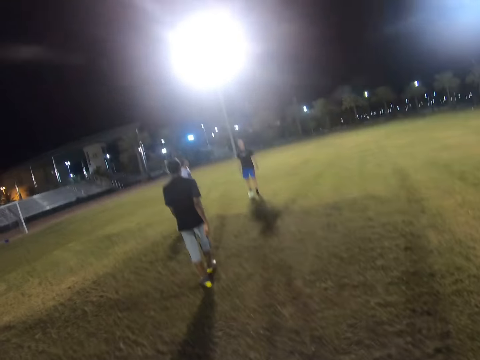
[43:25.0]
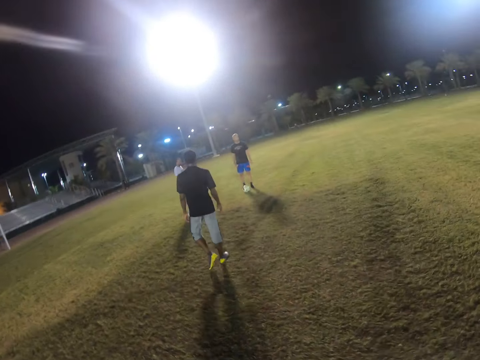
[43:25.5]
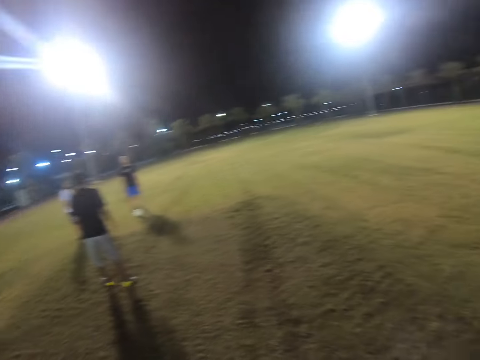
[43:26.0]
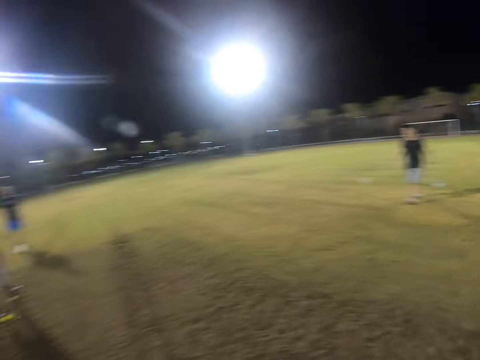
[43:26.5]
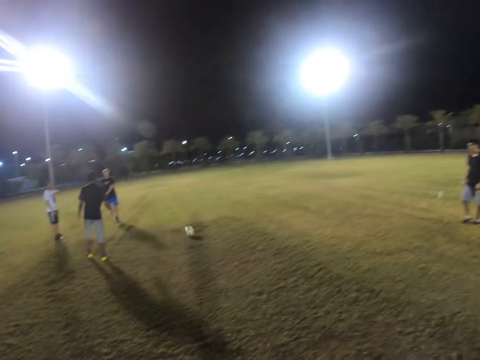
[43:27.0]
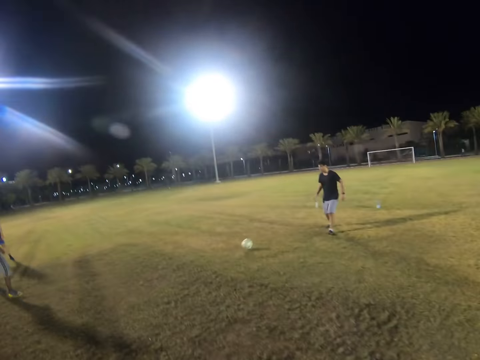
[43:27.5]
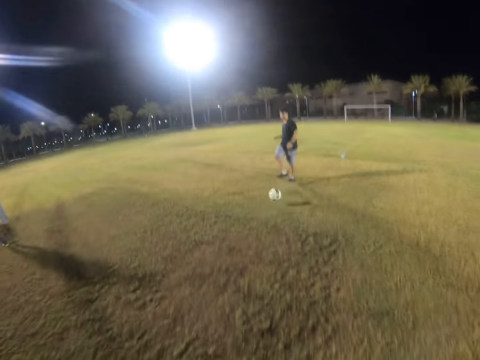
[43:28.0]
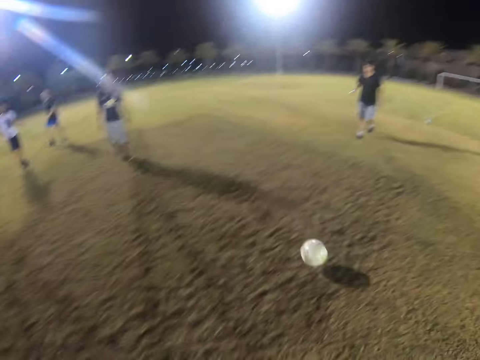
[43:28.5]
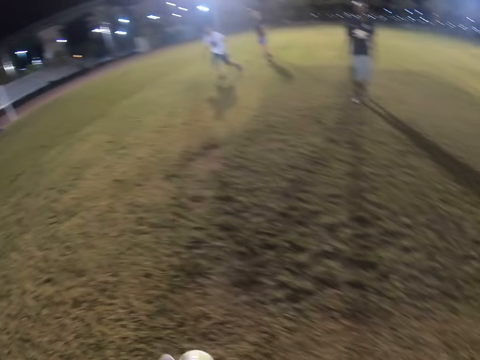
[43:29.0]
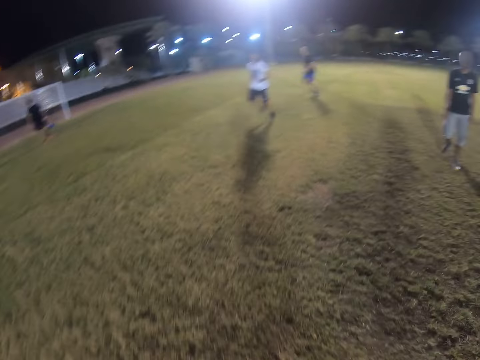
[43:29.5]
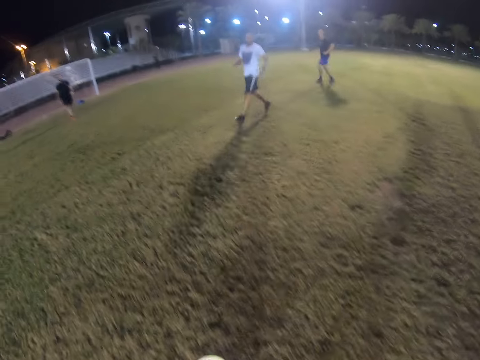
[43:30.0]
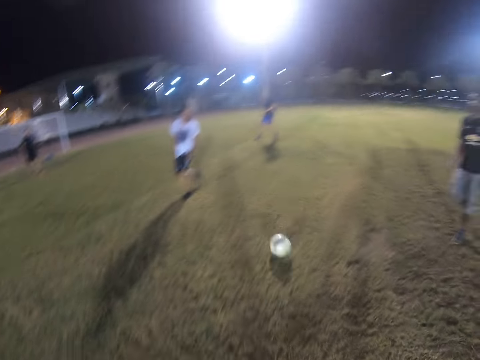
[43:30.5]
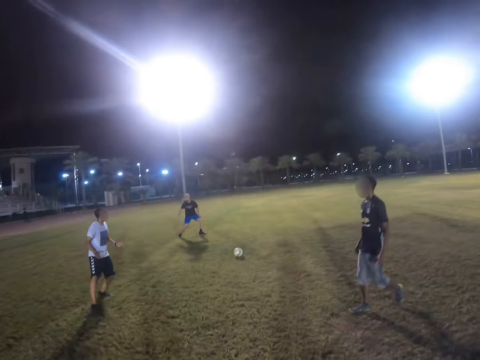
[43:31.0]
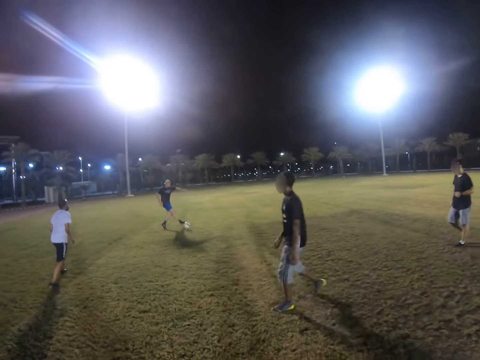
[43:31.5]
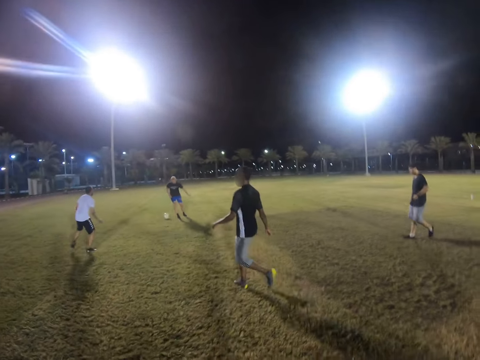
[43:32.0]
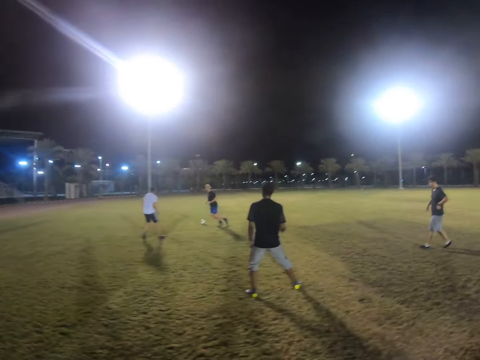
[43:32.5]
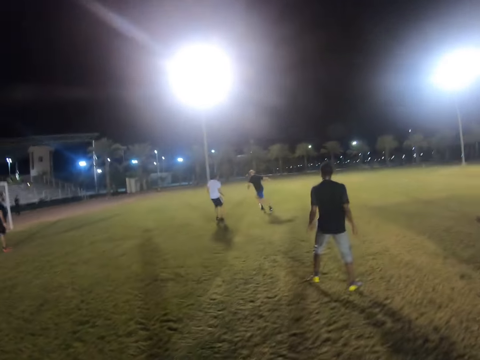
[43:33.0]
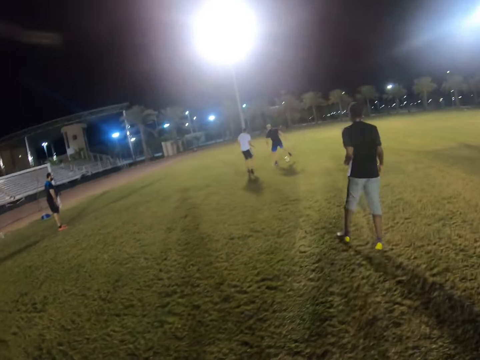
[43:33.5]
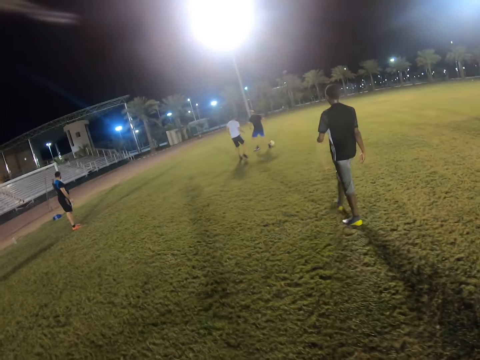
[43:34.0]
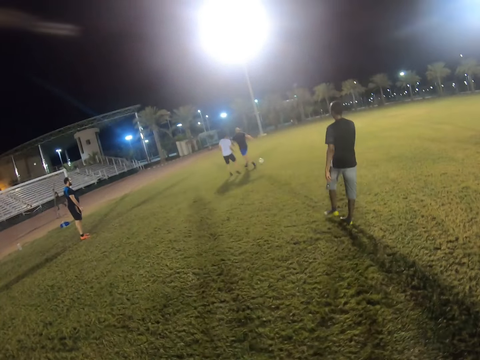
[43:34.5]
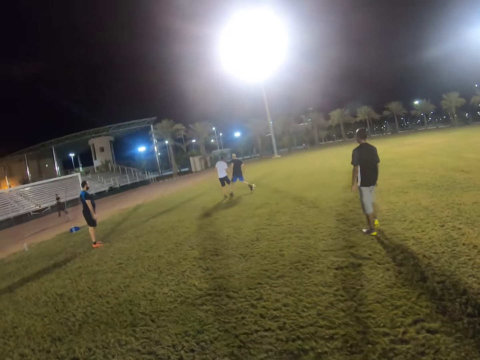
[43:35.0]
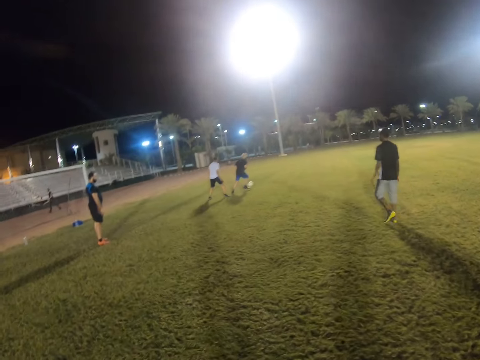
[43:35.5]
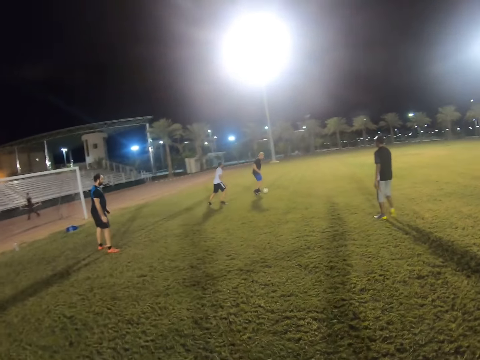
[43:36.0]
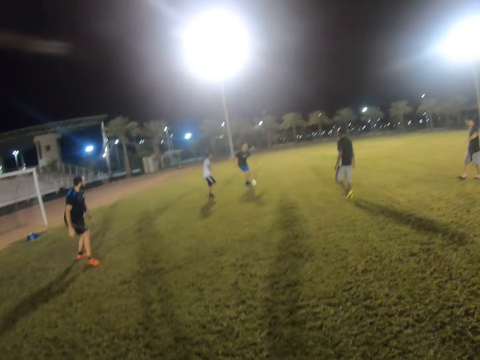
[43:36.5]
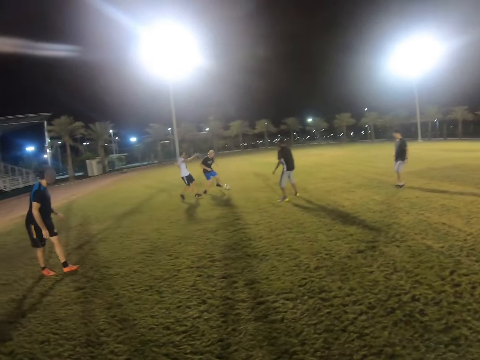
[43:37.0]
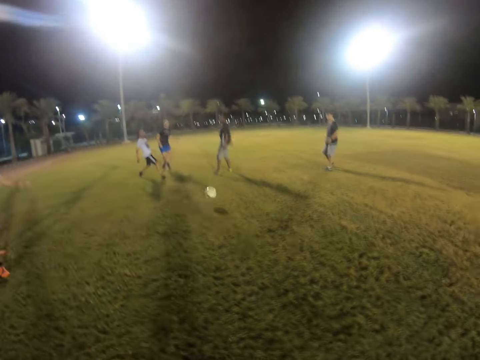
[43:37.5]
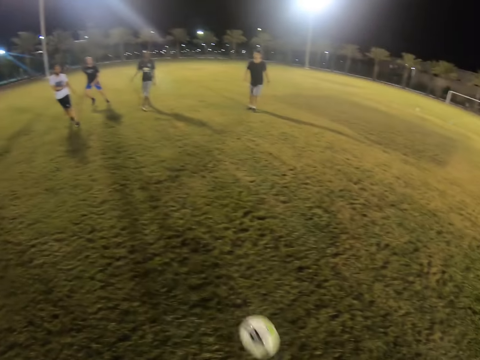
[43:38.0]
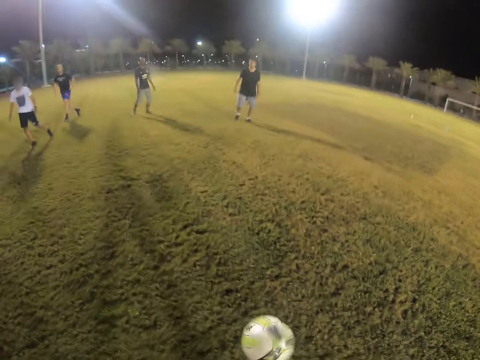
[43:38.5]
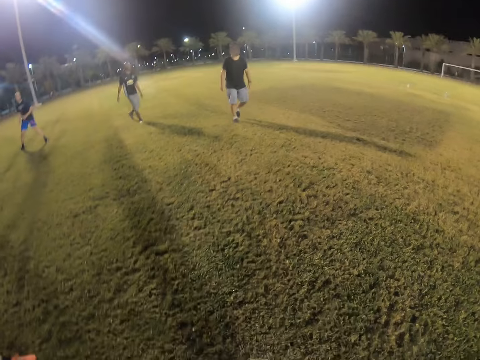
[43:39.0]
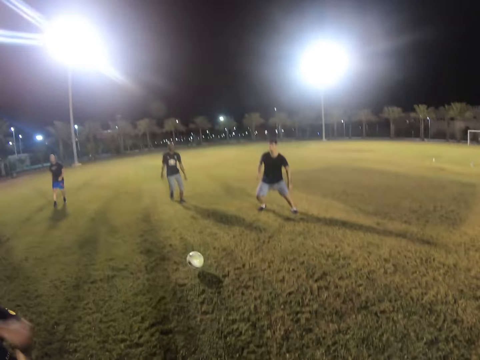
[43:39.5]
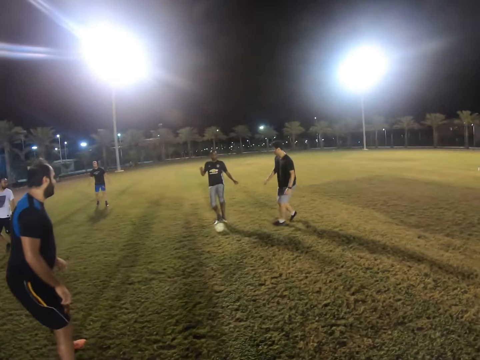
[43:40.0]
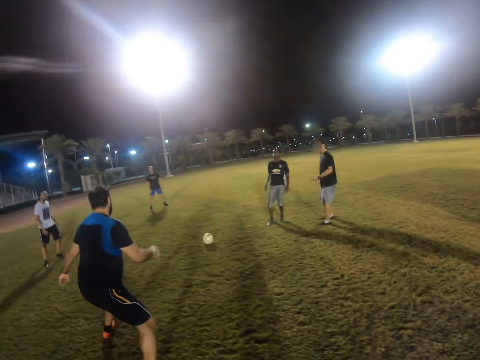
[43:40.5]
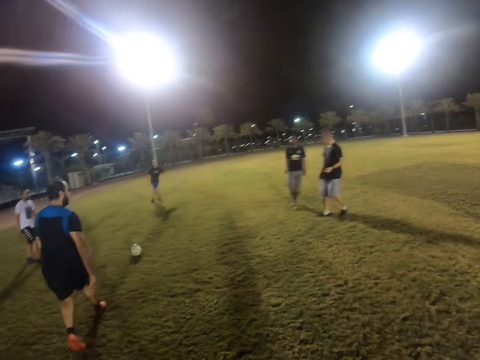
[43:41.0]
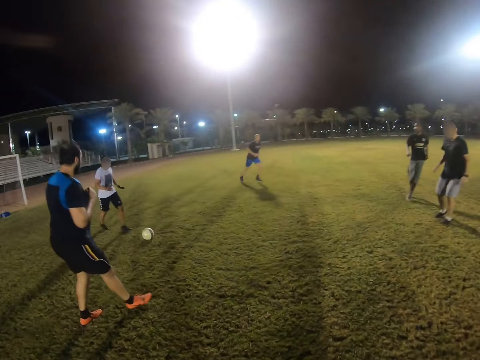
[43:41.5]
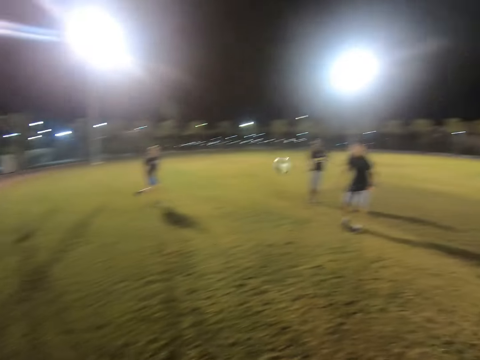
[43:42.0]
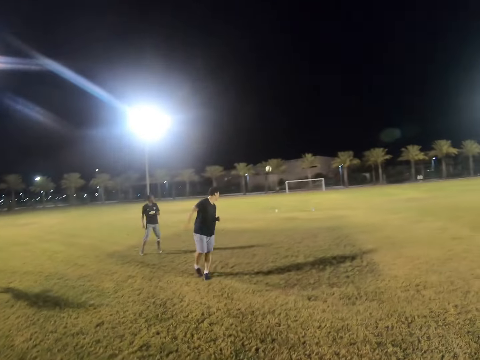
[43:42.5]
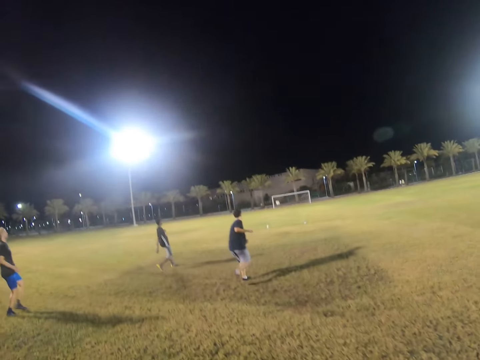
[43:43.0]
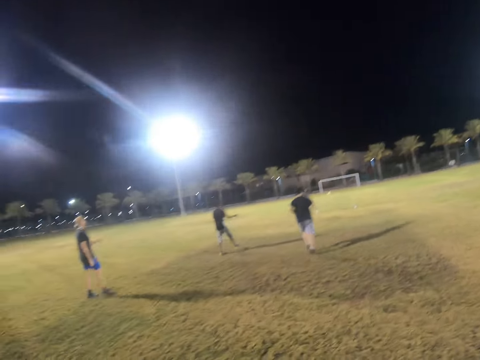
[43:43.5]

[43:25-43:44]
A player kicks the ball to another player. The other player passes the ball to the camera wearer. The camera wearer passes the ball forward. They walk on the field. The first player passes the ball to the camera wearer. The camera wearer controls the ball. They kick the ball.

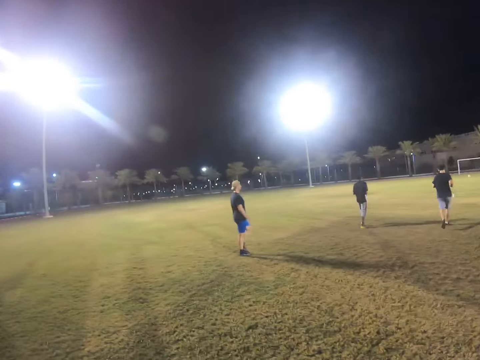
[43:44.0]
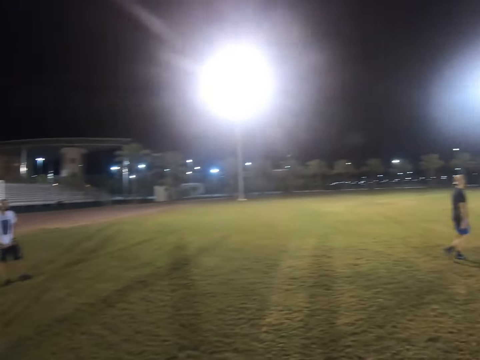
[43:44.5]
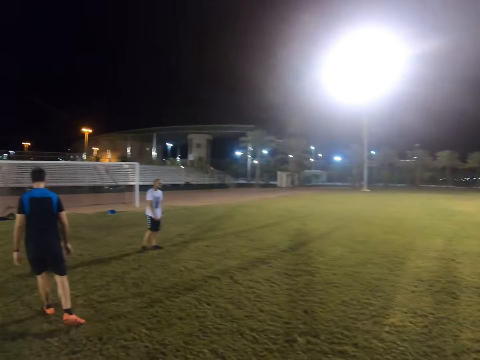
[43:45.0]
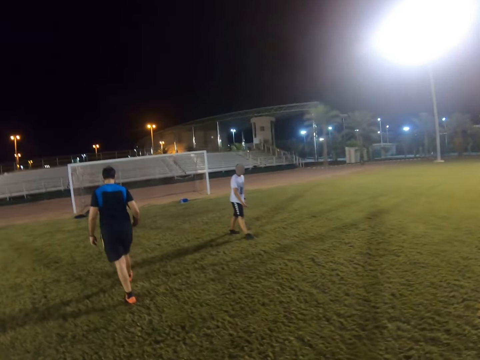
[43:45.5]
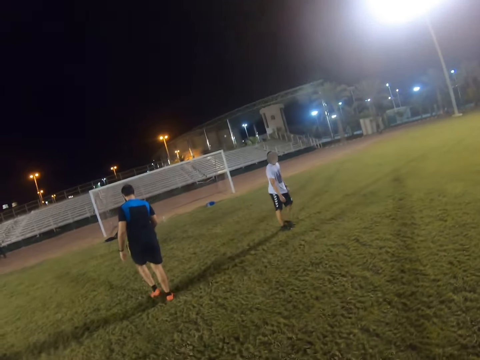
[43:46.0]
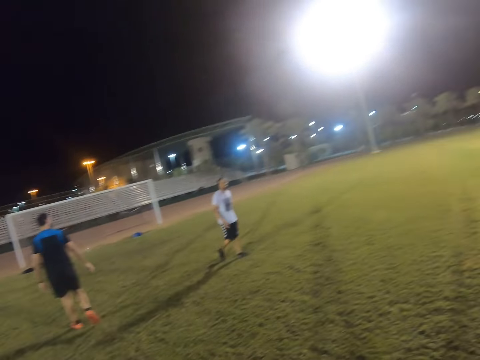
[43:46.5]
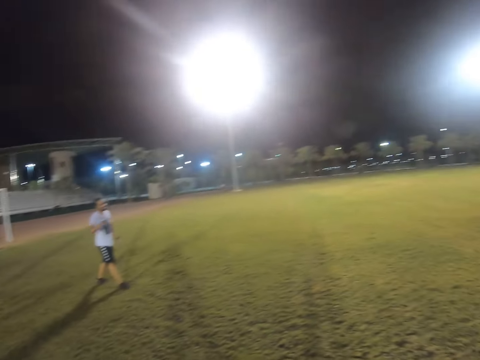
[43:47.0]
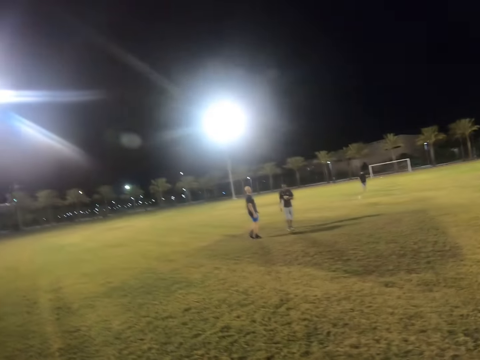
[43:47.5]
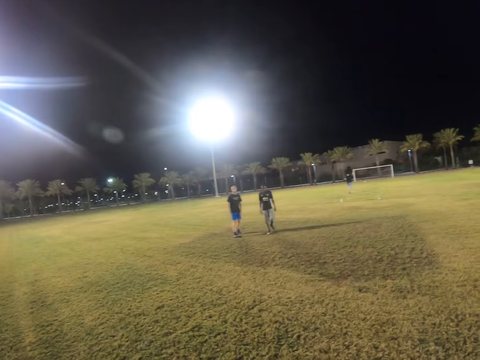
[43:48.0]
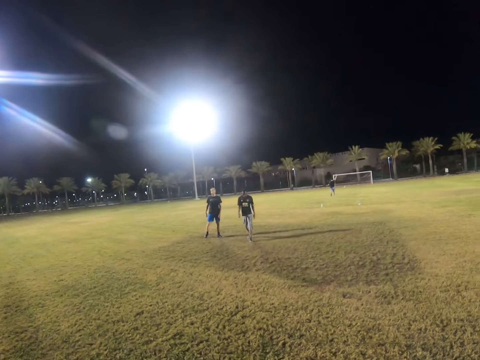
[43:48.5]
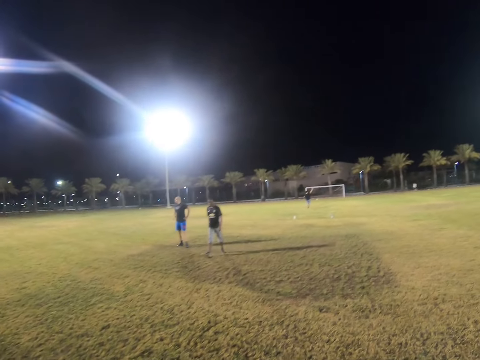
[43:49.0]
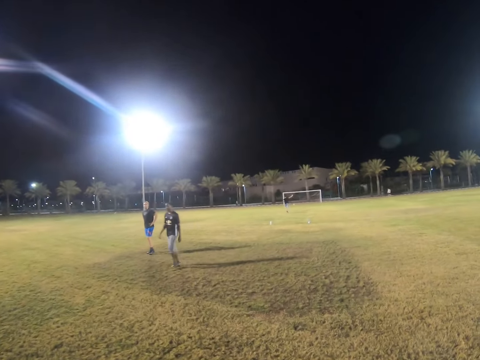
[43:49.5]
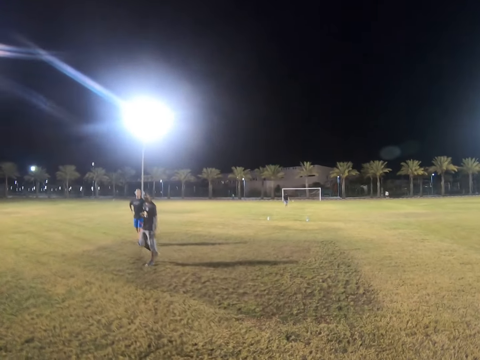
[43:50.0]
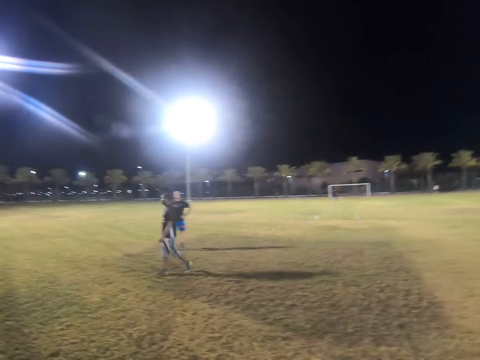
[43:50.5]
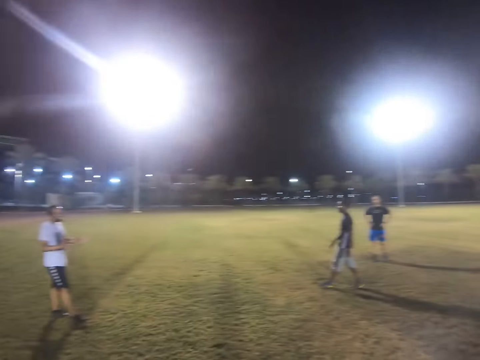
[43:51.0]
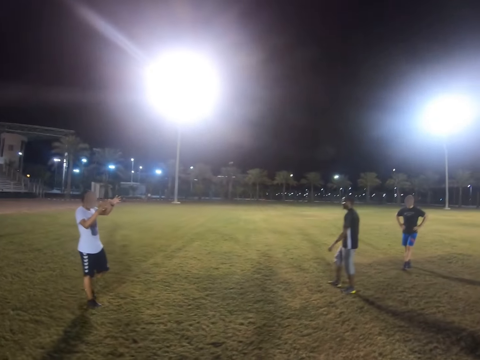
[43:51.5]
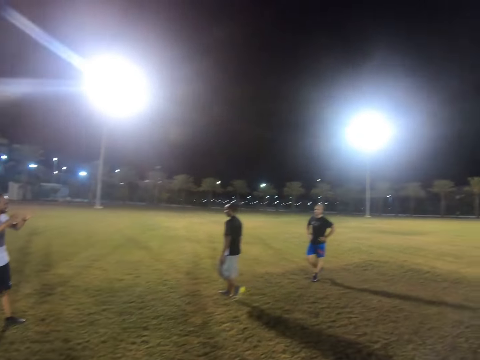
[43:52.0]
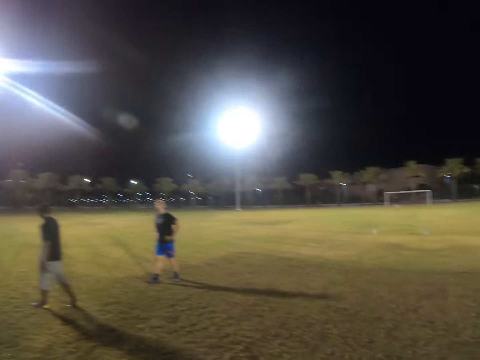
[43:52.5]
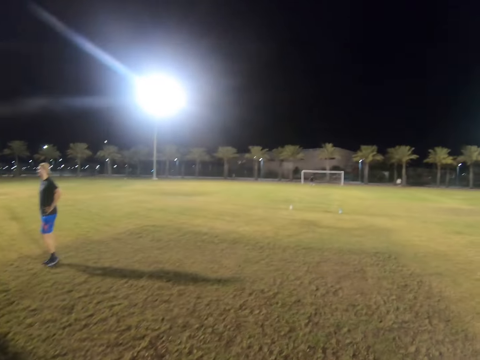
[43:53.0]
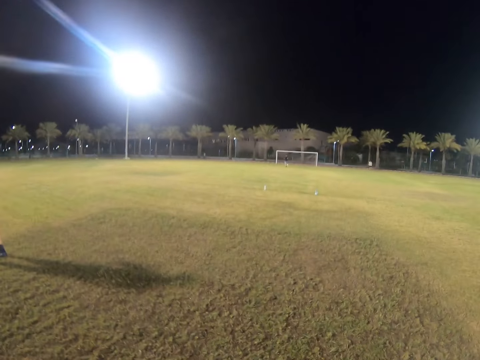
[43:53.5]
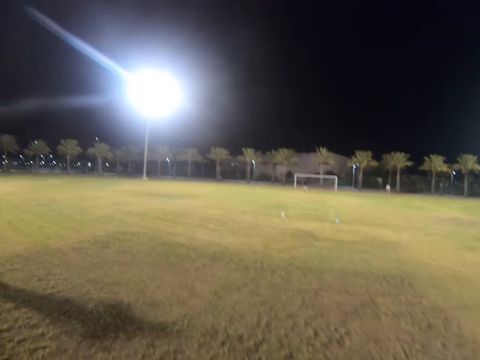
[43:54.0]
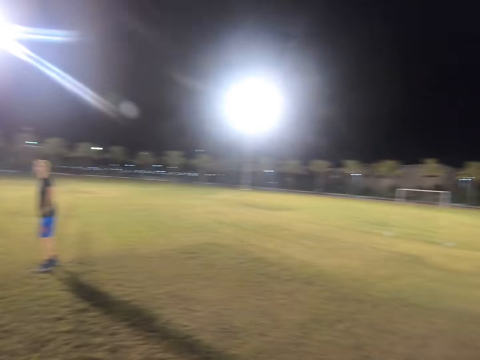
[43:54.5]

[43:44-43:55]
The camera wearer walks on the field.
